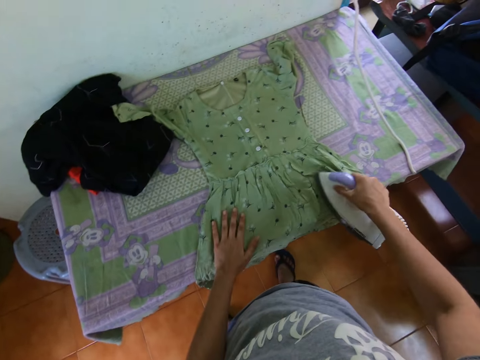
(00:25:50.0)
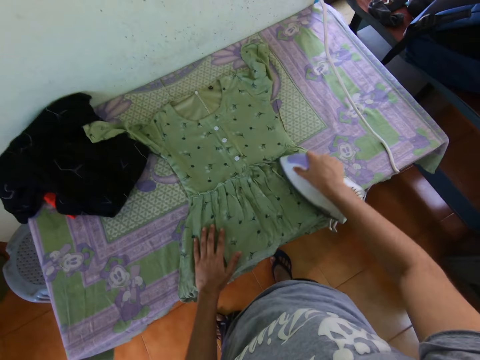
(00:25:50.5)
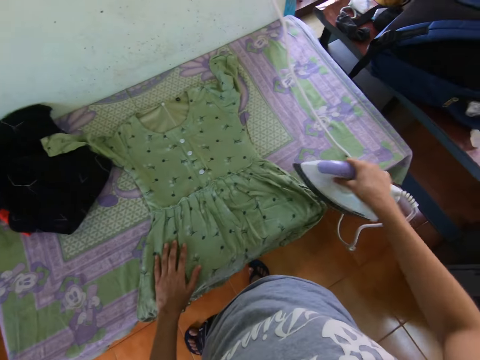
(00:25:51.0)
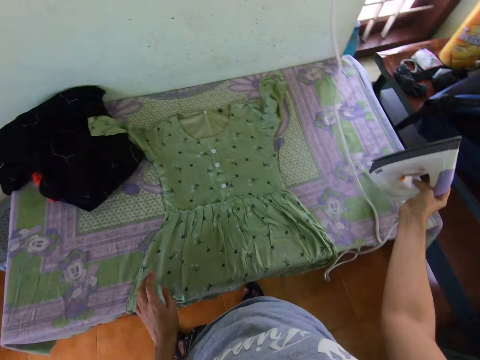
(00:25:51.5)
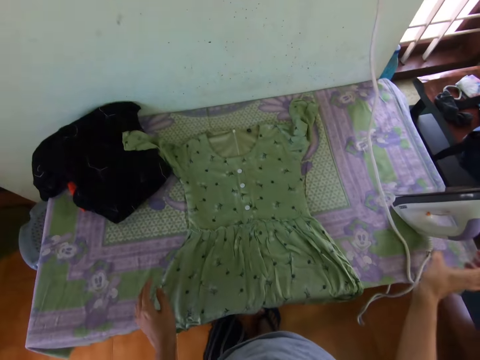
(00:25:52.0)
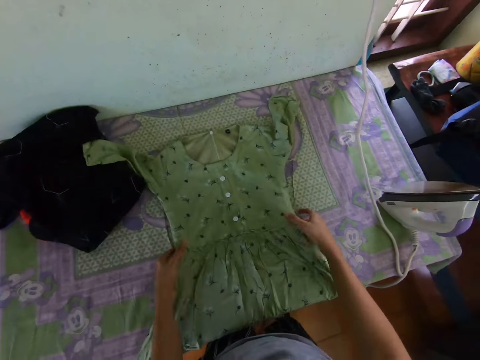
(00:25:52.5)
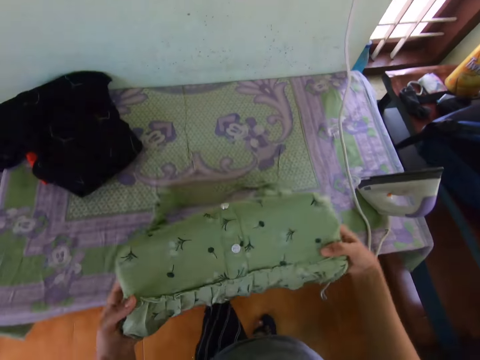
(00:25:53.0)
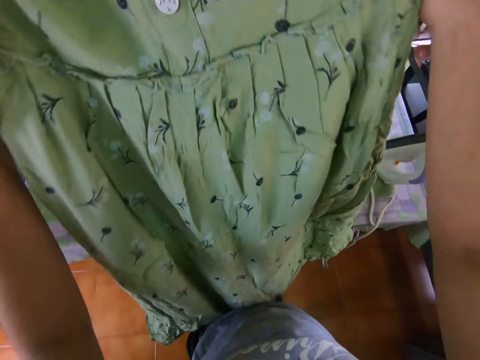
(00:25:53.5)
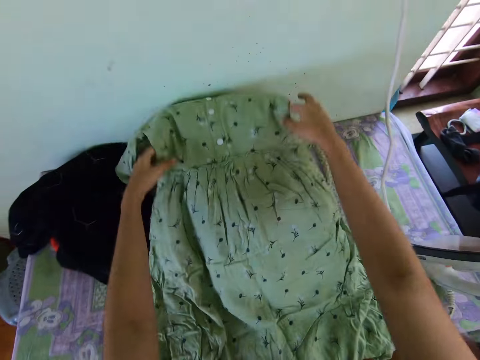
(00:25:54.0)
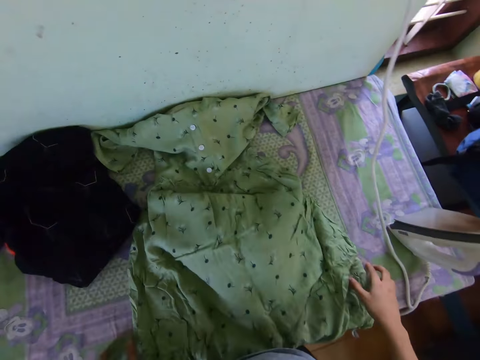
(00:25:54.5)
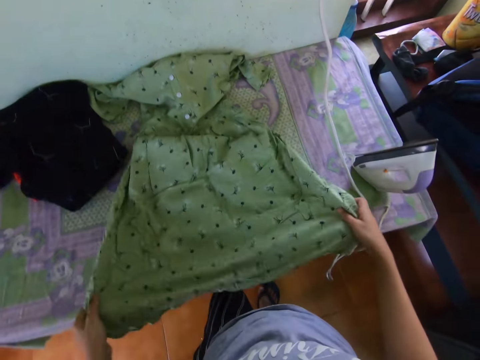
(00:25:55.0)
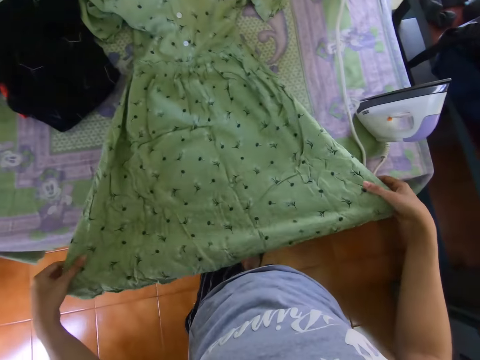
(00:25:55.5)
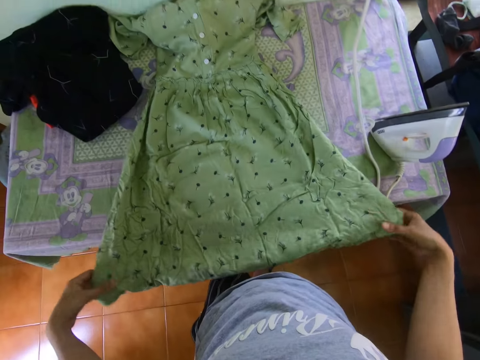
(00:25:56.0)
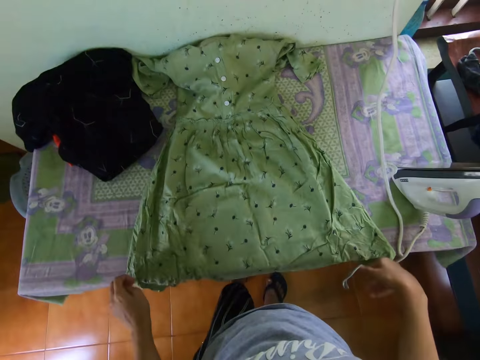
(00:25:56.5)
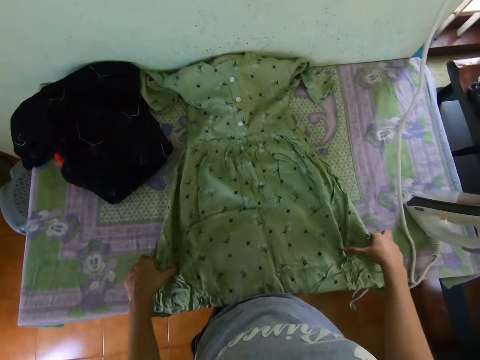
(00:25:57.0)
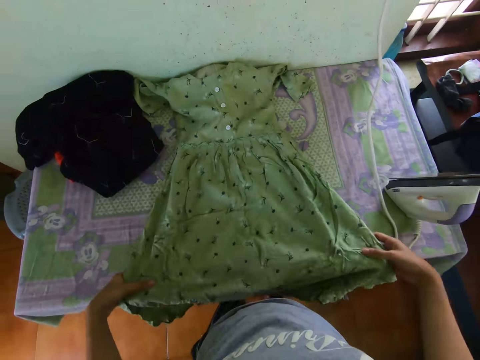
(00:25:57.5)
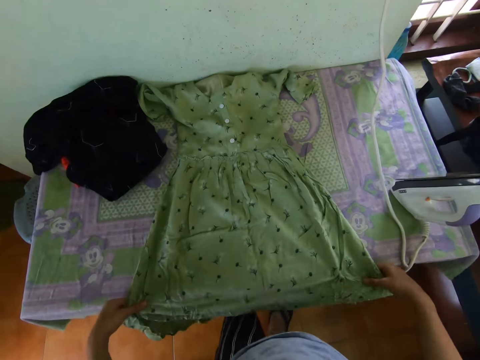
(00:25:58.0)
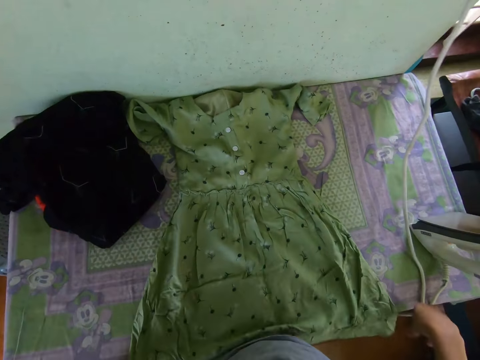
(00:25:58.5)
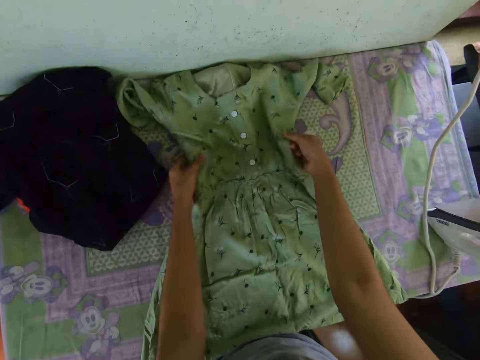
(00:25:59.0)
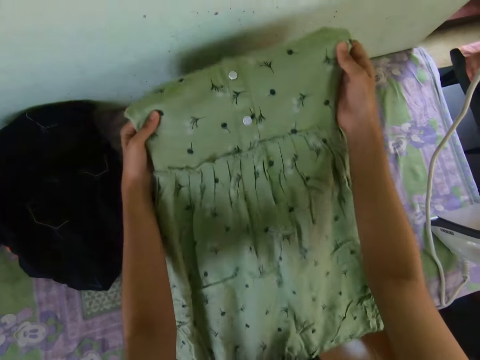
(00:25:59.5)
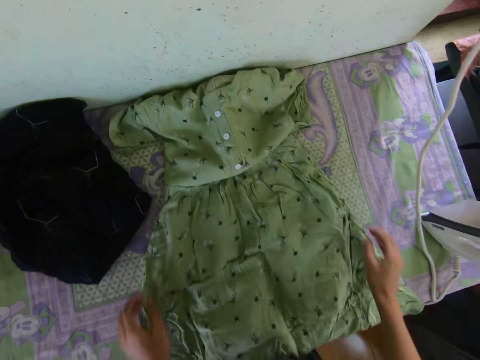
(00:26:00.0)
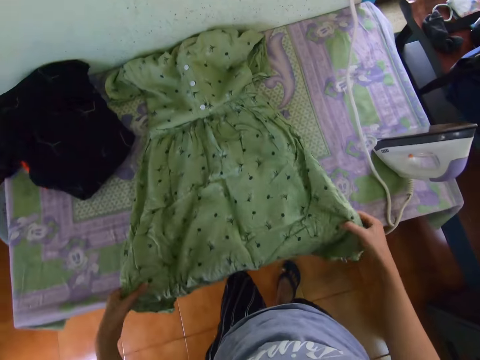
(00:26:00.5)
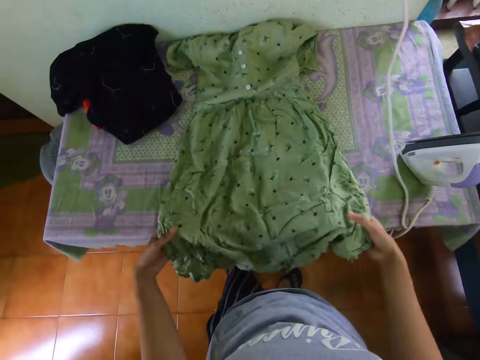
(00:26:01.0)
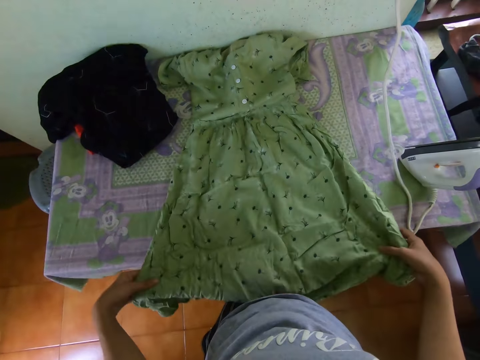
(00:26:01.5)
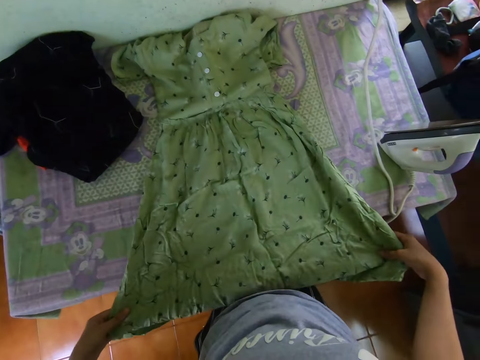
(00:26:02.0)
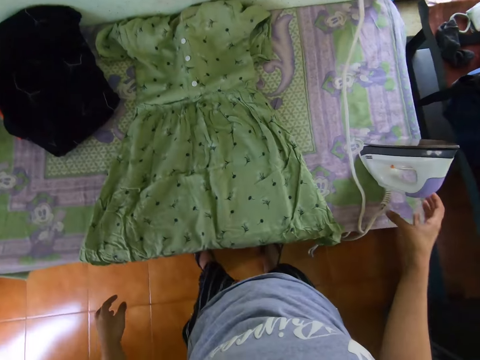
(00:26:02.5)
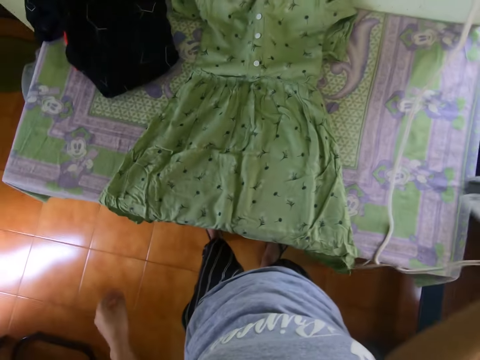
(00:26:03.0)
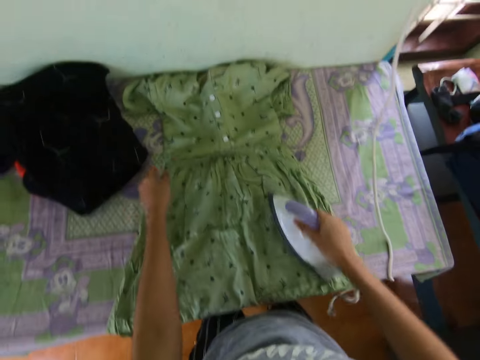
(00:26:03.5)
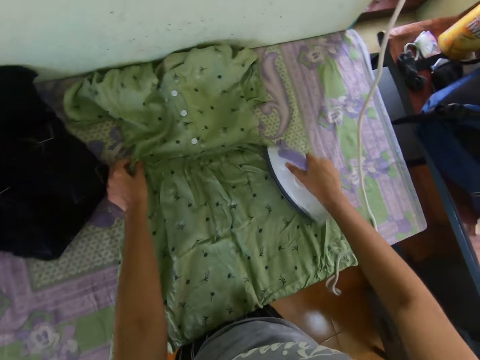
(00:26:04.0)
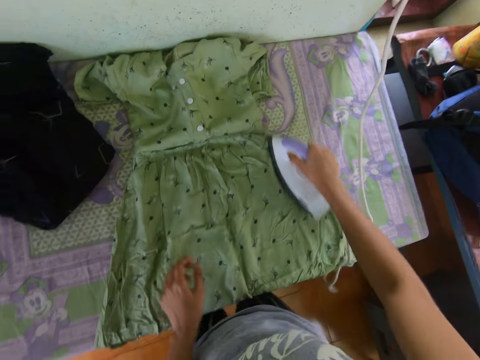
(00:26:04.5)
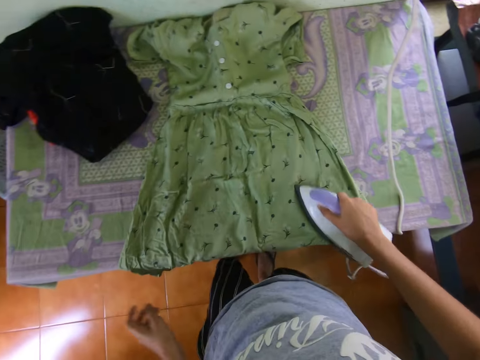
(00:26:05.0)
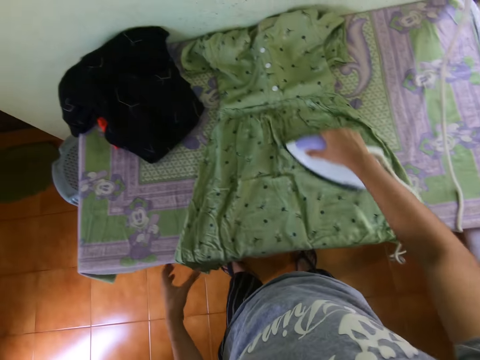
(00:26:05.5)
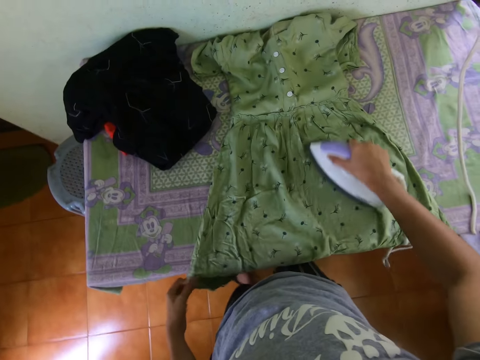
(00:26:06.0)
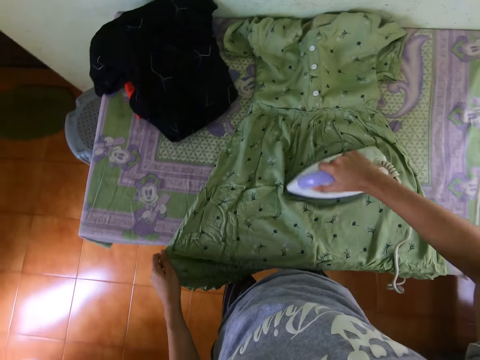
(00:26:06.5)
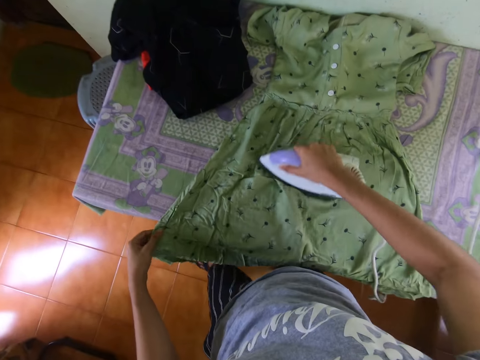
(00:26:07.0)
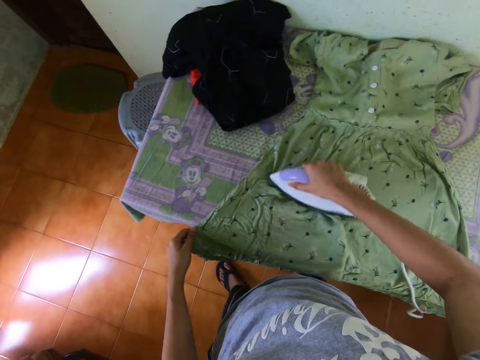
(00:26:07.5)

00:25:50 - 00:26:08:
The camera wearer puts an iron box on a table. They pick up a cloth, lift up the piece of cloth, and drop the cloth. They touch the cloth. They straighten the piece of cloth with a hand. They drop the cloth, pick up the cloth, drop the cloth, pick up the cloth, and drop the cloth. They fold the piece of cloth. They pick up the cloth and drop the cloth. They take the iron box. They iron the piece of cloth.

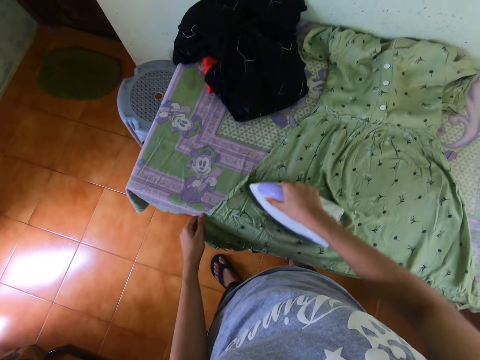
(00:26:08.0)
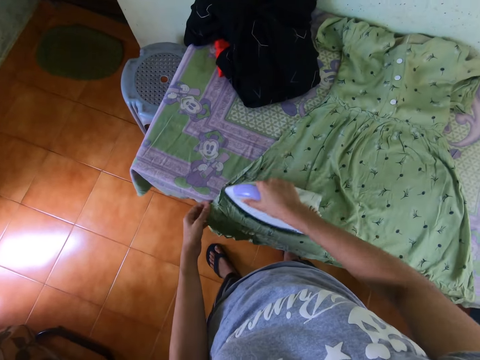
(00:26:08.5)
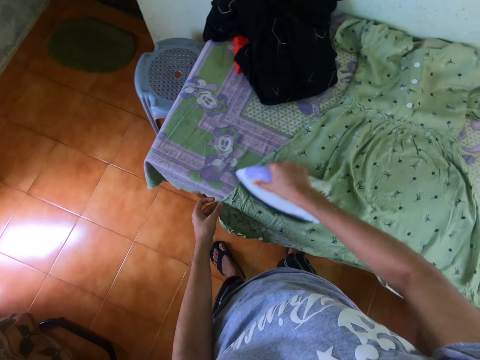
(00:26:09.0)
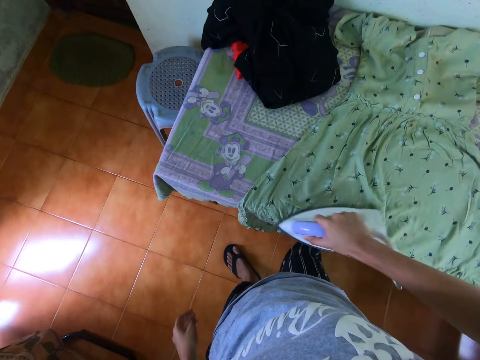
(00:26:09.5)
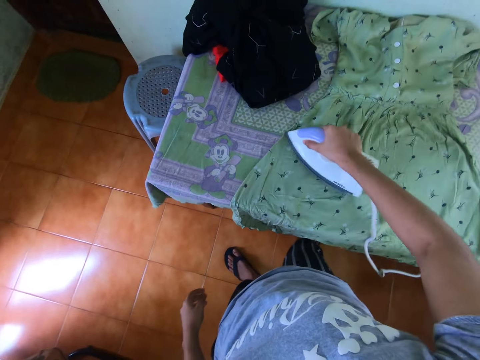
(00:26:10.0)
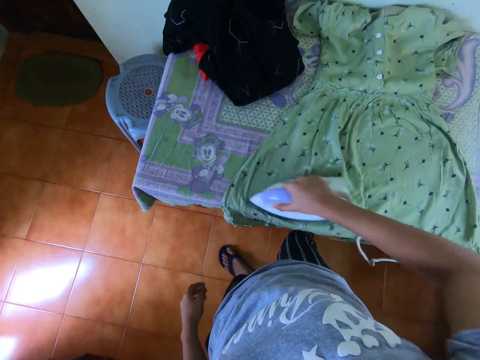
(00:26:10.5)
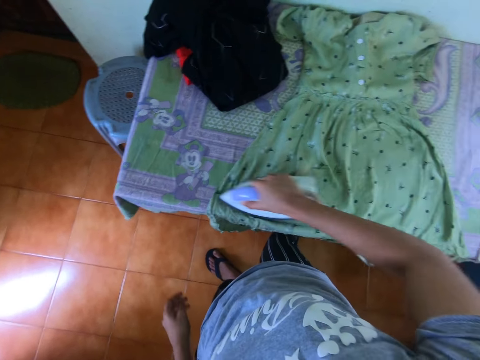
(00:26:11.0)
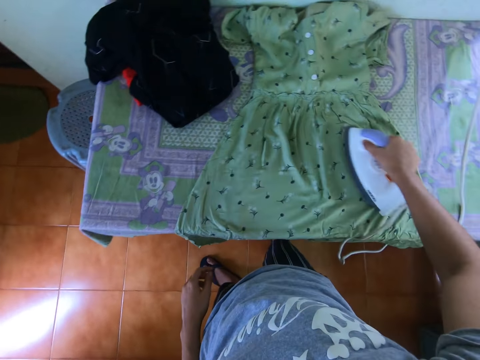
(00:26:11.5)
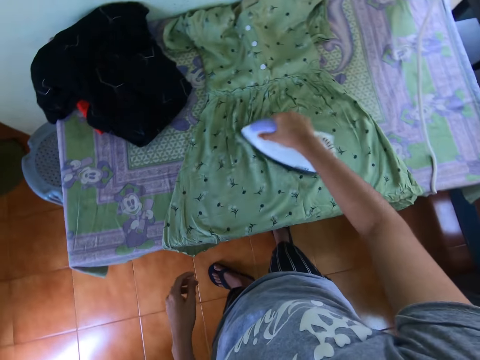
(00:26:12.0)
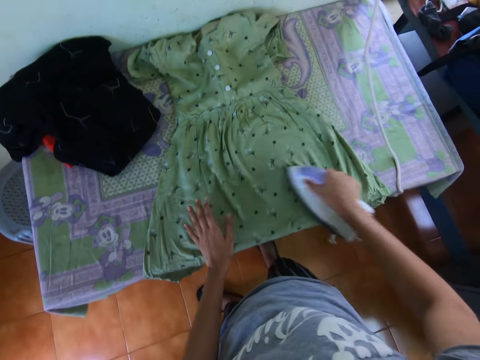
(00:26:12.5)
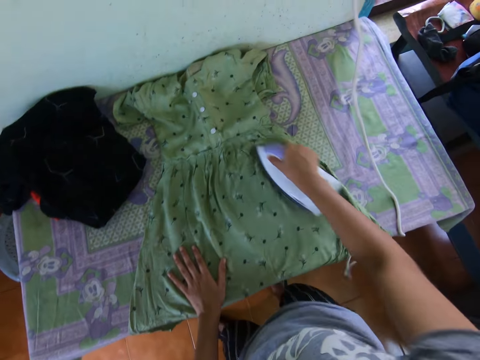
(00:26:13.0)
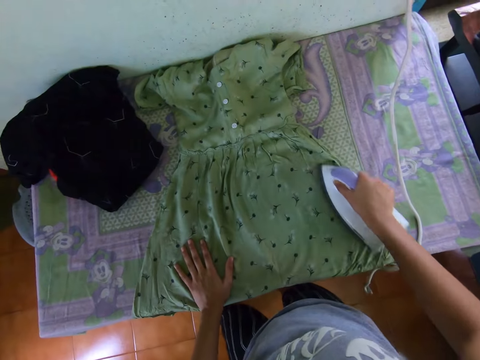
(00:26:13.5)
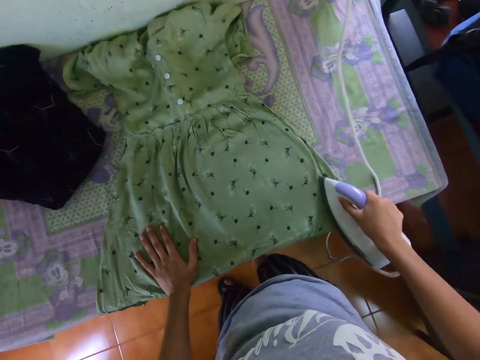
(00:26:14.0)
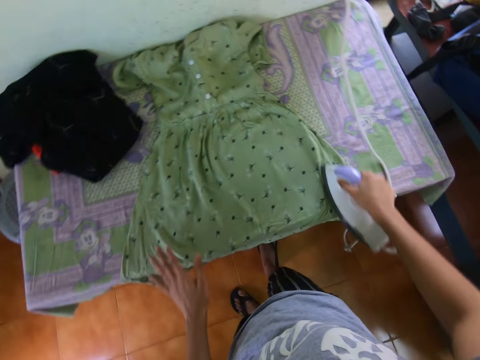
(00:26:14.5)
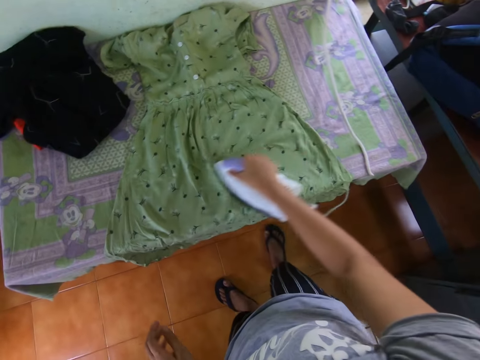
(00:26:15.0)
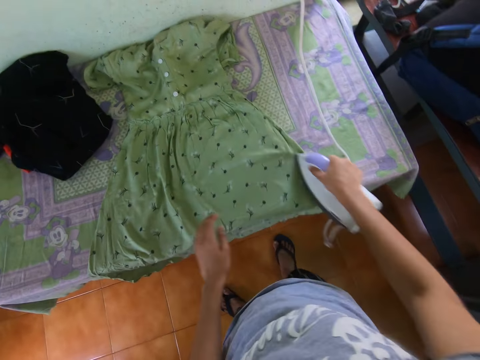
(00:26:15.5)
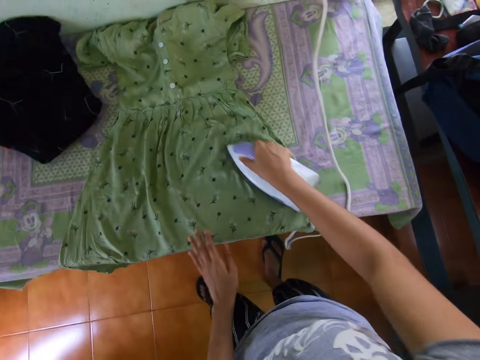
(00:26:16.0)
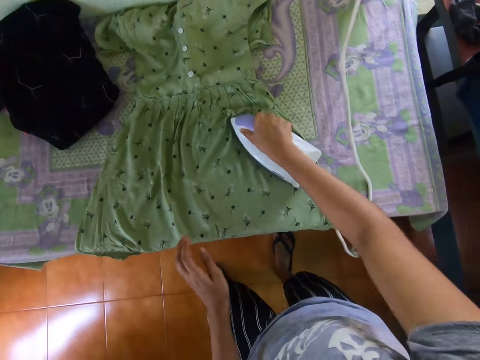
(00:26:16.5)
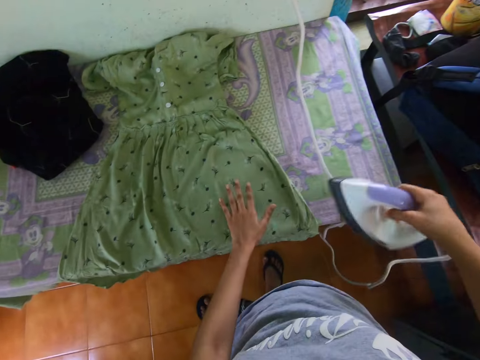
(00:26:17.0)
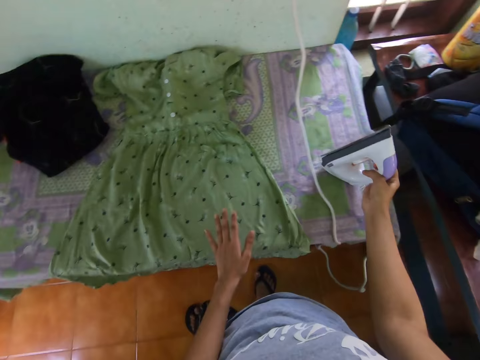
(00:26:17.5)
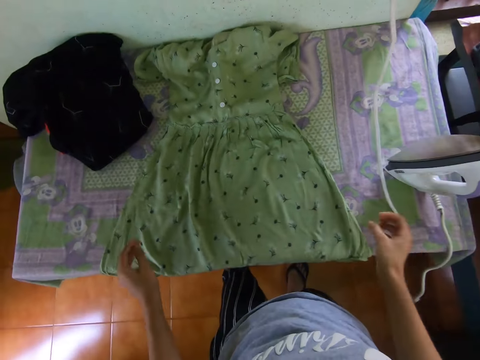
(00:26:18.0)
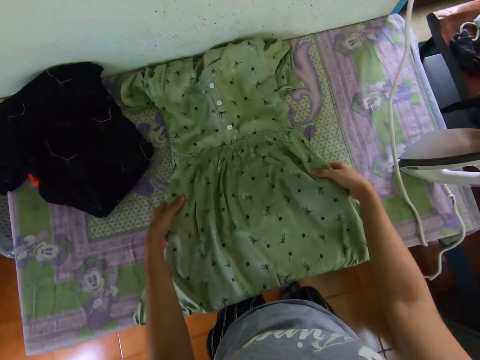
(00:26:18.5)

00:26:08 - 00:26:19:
The camera wearer puts an iron box on a table.
